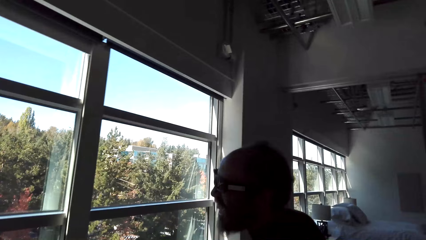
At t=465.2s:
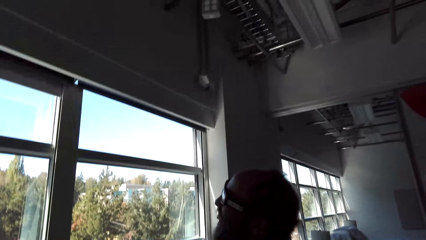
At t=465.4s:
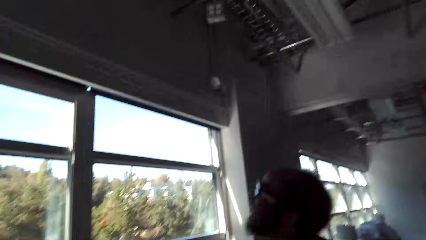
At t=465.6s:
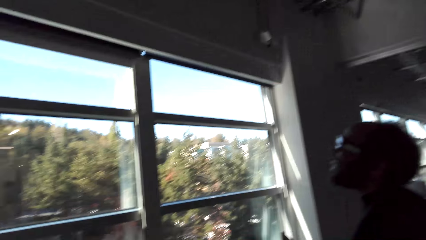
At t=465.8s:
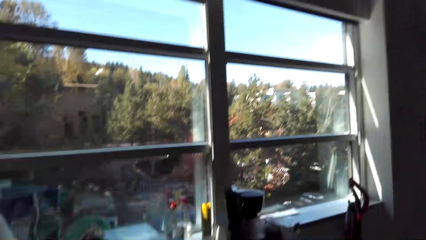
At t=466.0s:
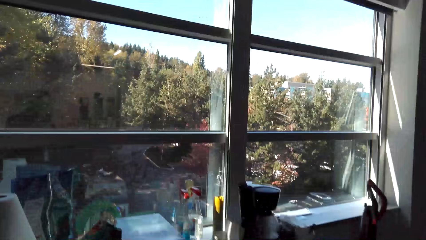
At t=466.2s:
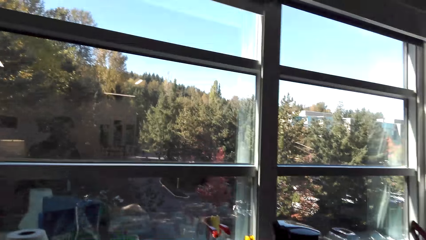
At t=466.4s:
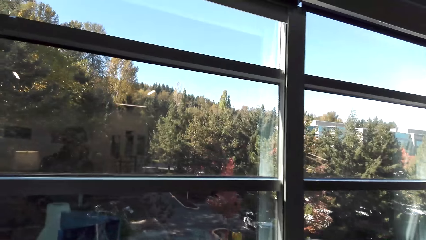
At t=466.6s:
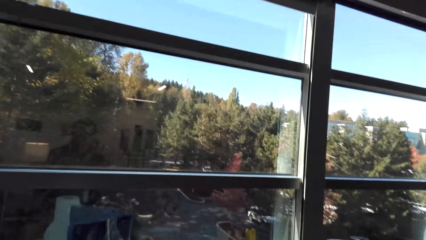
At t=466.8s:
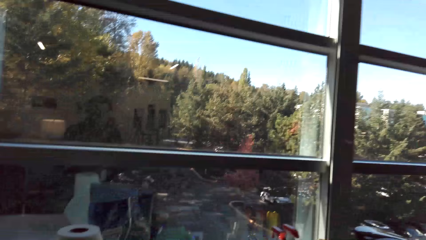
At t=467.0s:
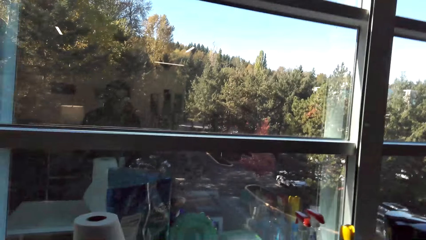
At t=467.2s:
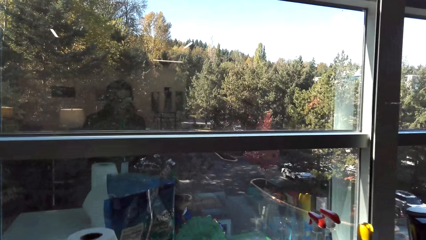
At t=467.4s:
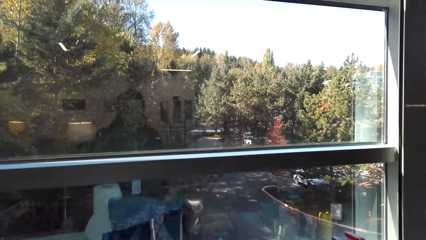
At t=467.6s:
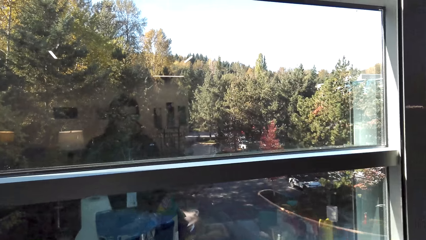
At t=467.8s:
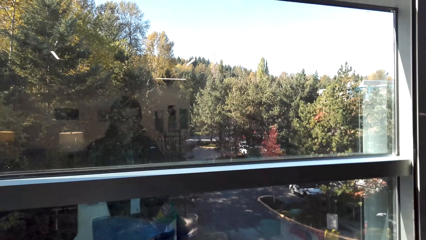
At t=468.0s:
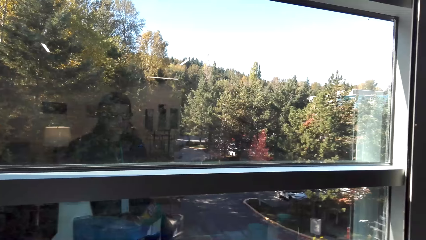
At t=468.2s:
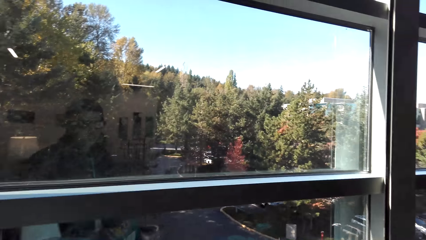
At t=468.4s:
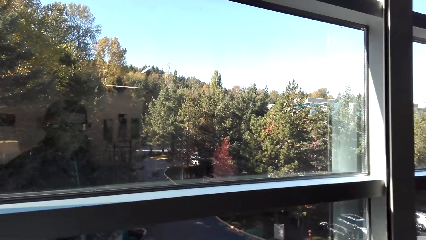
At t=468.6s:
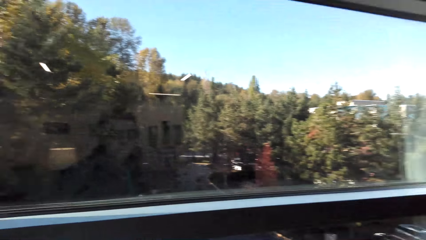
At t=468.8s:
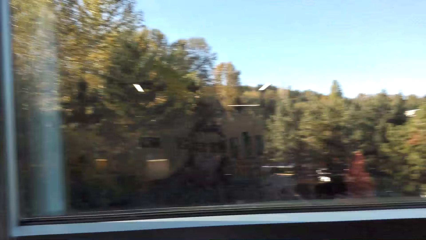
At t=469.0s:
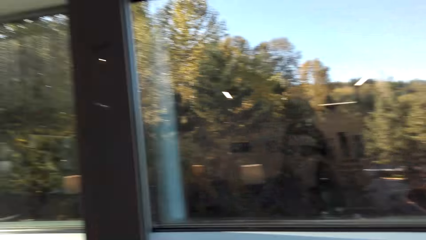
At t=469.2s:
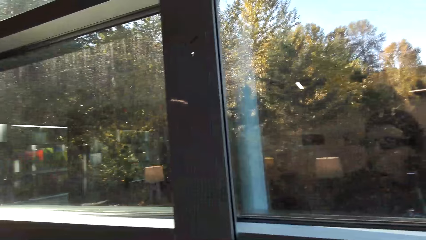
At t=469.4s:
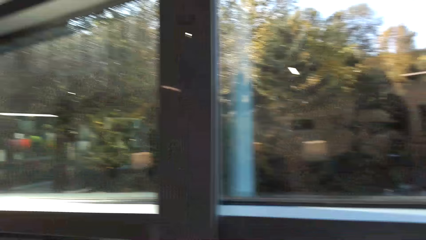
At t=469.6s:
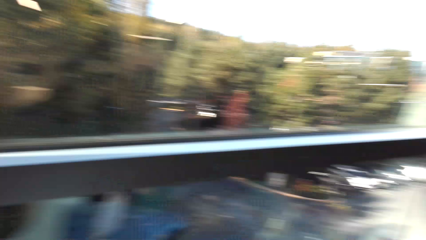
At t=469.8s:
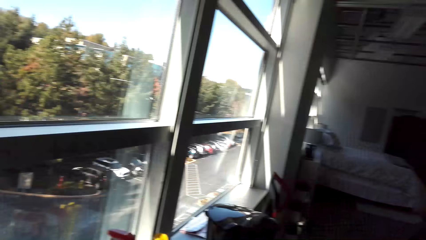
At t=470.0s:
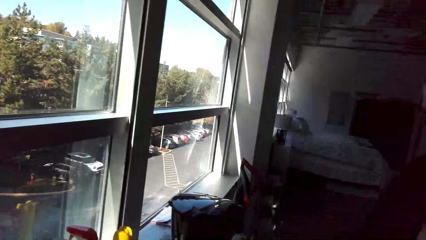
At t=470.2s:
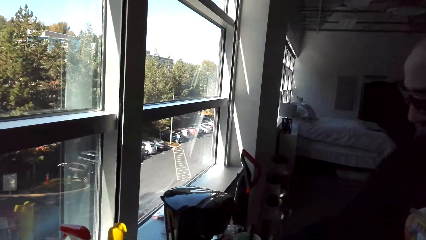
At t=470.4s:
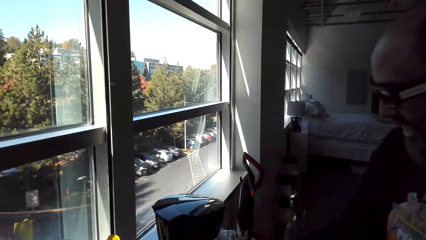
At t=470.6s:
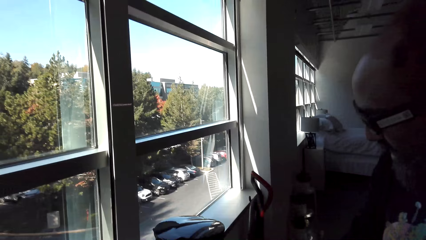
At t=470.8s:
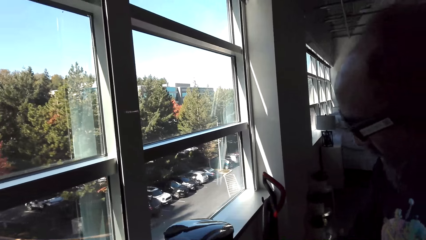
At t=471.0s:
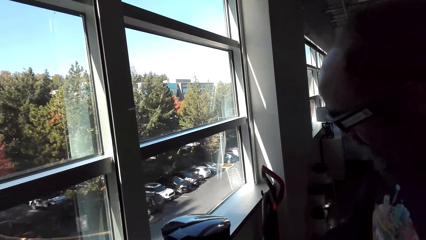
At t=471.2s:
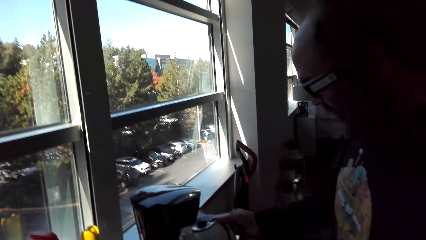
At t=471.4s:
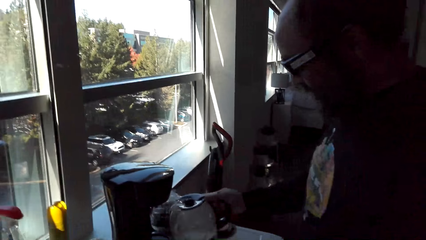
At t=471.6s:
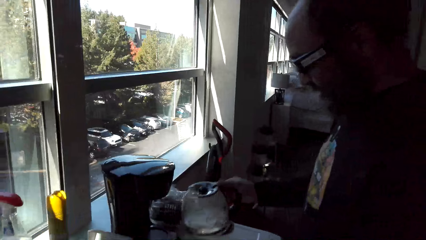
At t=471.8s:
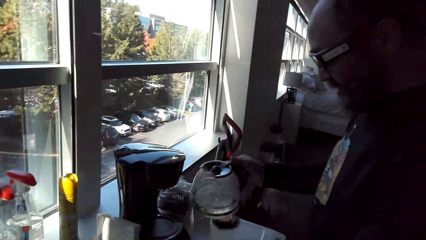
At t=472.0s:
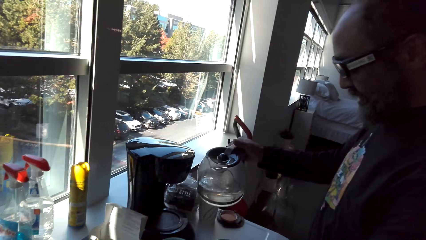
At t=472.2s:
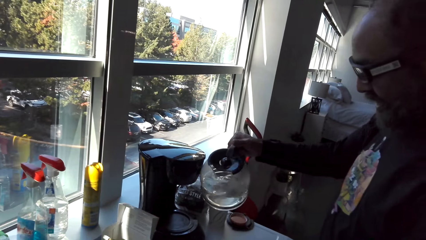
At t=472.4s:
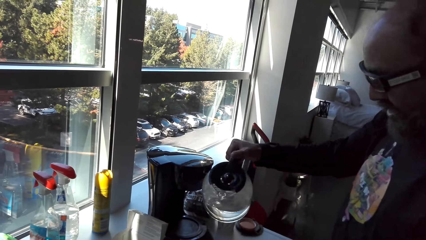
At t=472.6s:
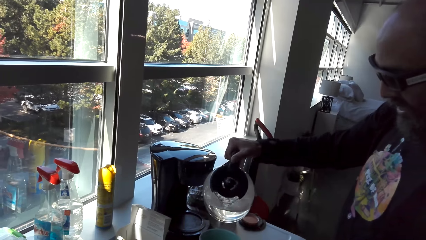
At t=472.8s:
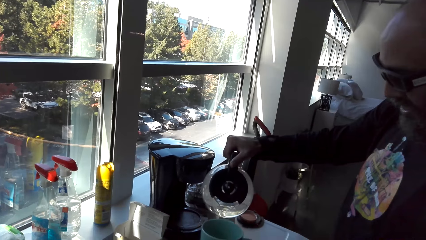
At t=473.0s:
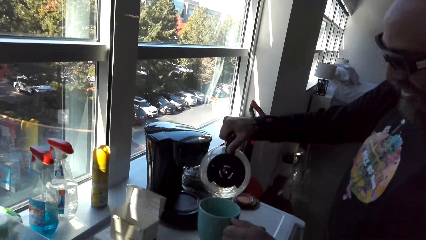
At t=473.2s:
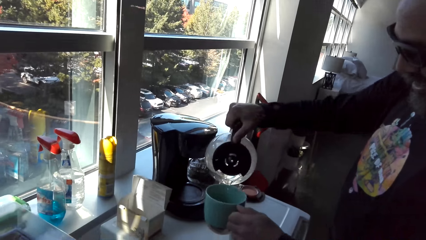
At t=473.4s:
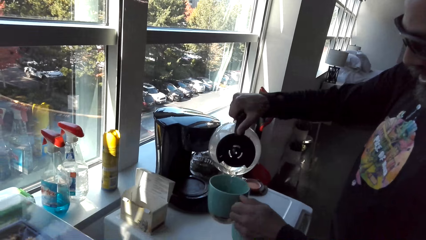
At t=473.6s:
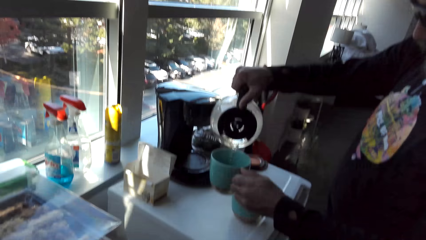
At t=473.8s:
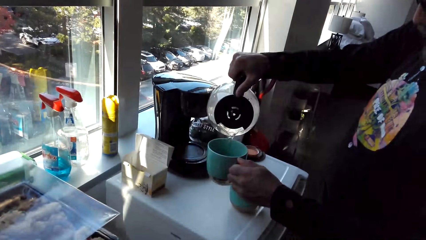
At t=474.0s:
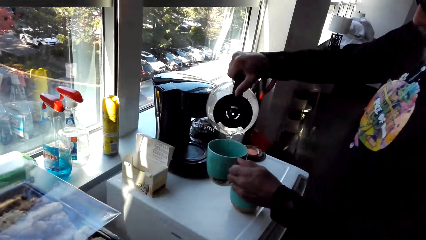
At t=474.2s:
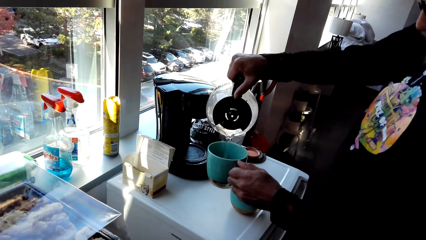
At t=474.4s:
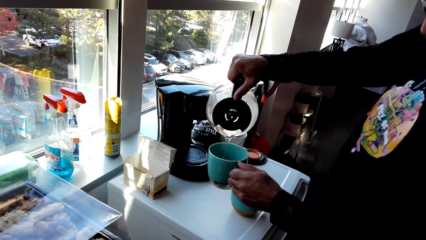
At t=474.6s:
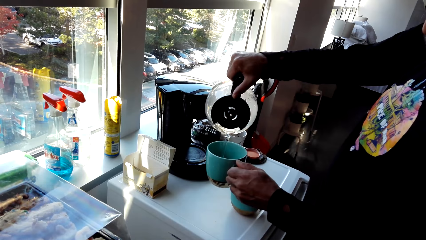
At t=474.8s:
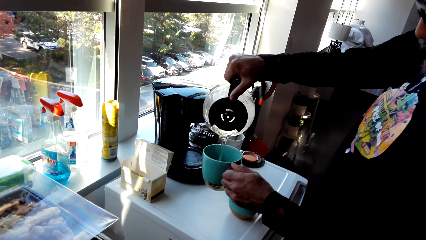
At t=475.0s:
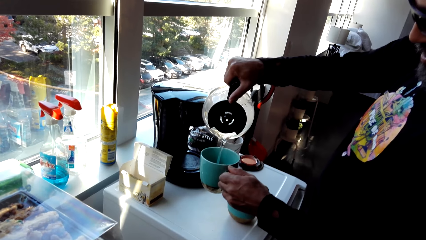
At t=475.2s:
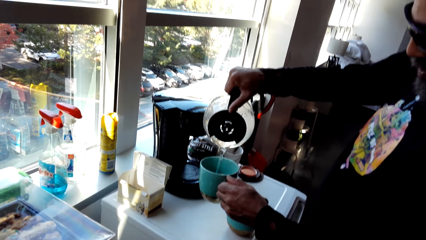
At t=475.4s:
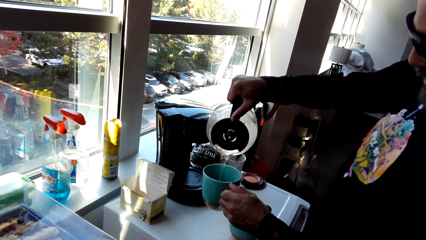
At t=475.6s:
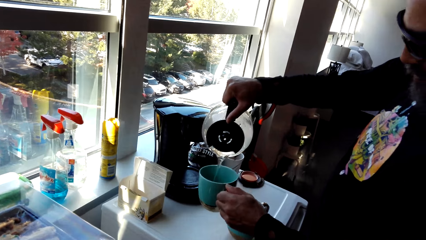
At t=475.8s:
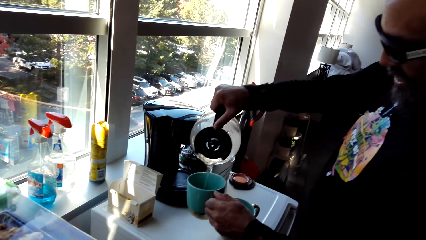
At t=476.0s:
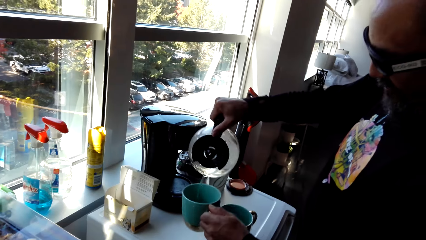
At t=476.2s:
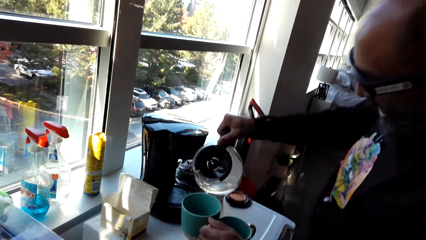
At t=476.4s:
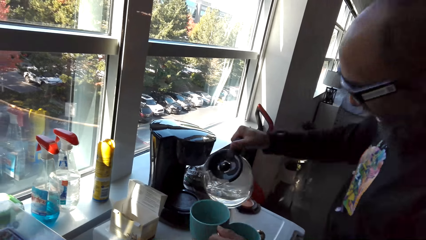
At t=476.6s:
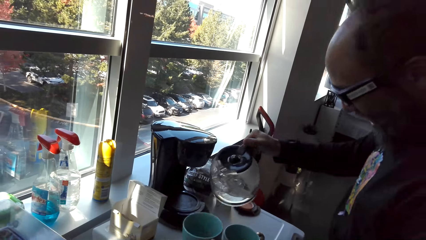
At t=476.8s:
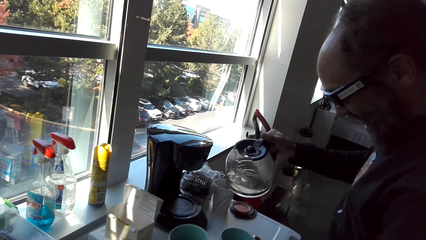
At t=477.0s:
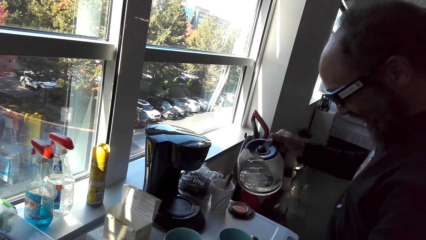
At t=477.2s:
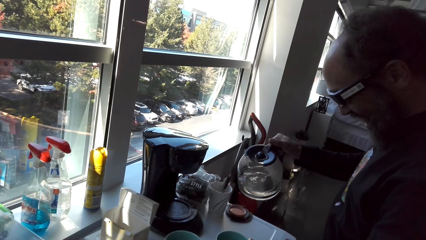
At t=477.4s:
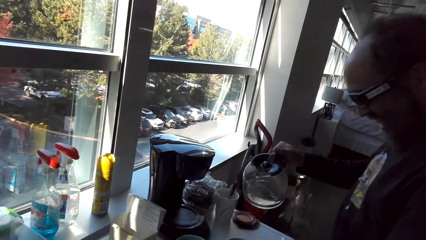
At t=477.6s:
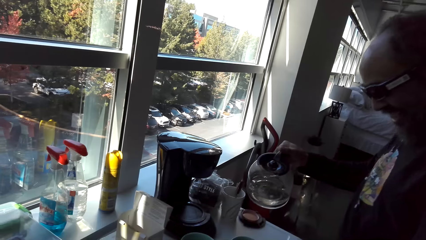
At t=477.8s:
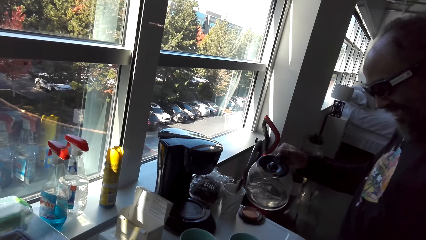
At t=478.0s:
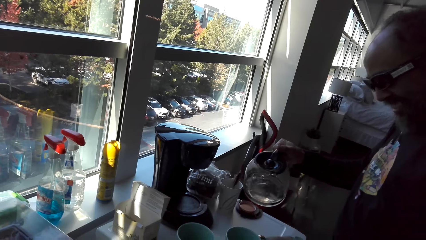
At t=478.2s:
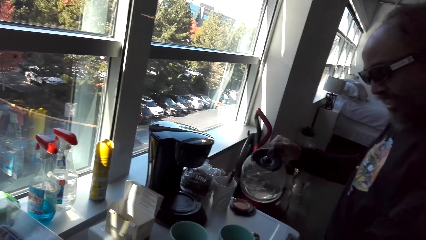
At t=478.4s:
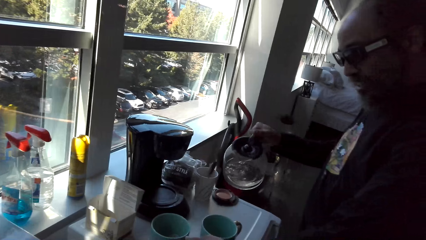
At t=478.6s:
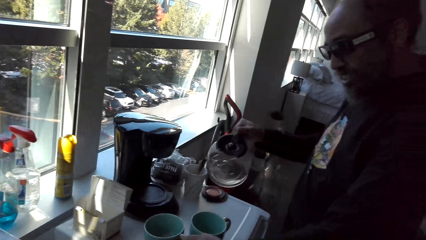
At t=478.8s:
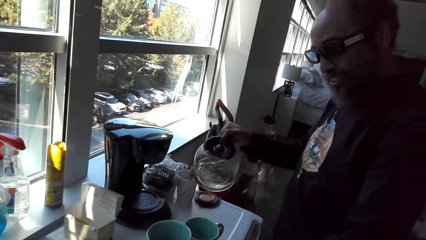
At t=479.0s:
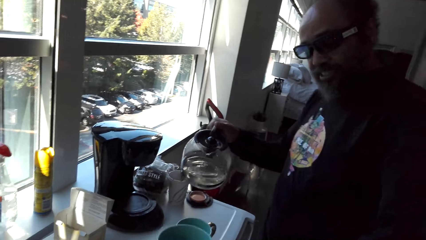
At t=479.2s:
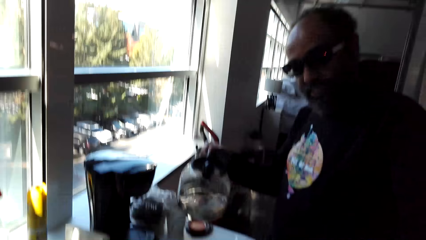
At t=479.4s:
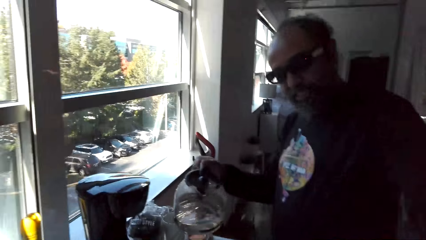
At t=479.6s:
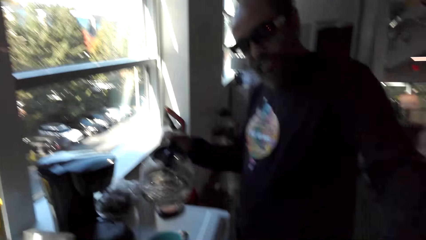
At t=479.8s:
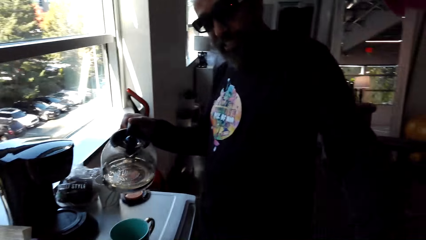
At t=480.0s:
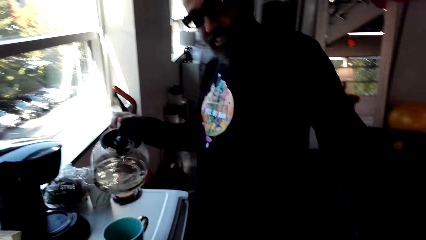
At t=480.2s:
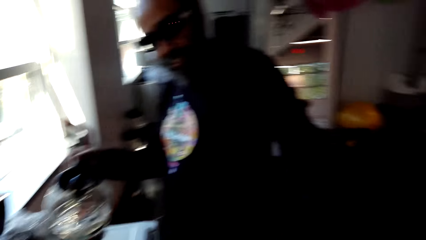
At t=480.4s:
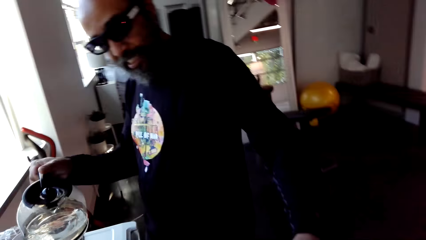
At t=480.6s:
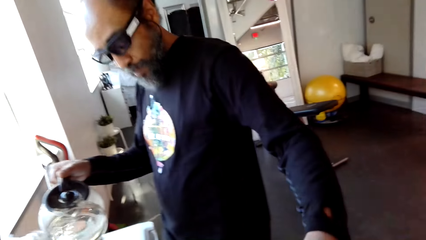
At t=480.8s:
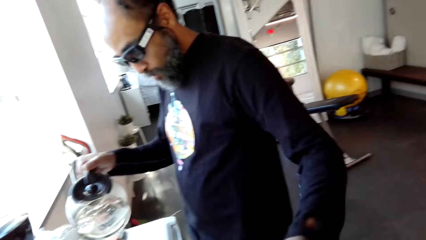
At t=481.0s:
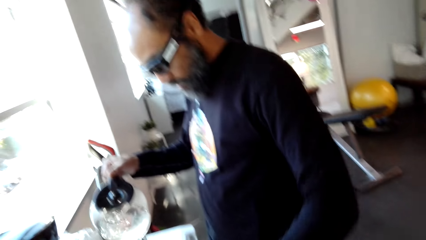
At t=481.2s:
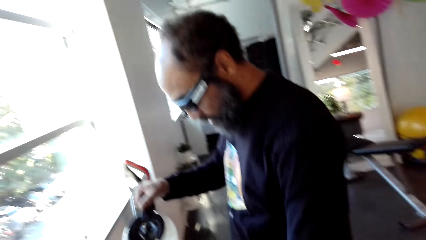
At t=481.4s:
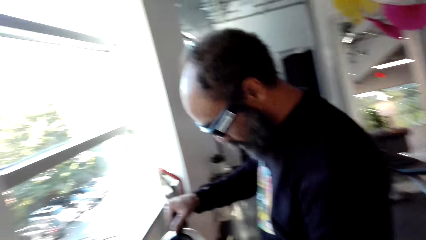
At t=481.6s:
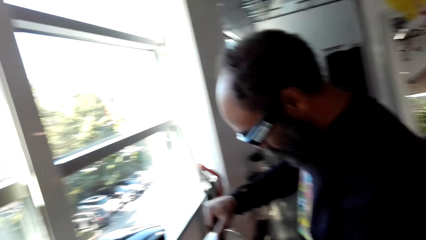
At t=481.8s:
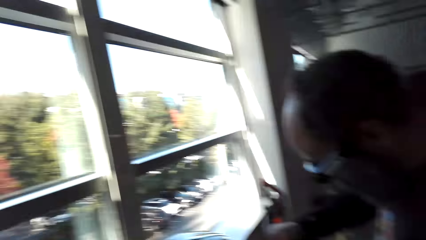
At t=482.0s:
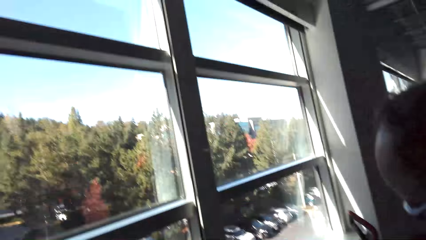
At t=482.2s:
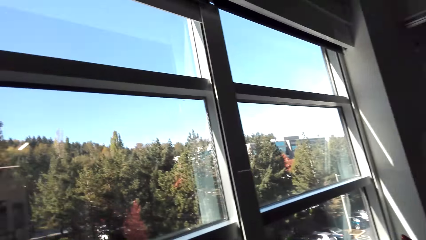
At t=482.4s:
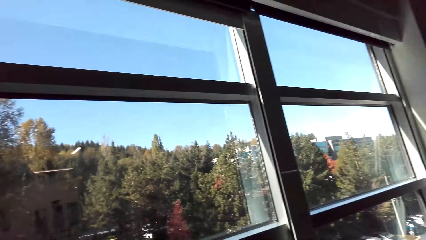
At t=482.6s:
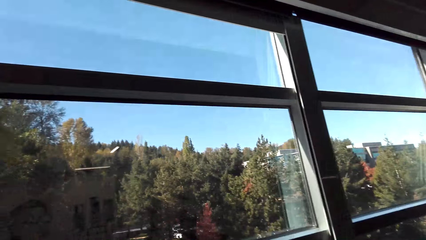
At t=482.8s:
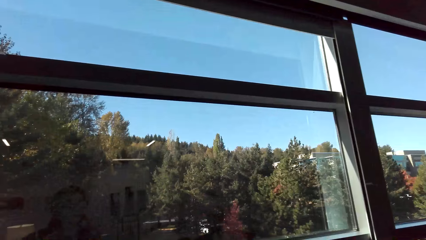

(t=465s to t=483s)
A man holds the jug. The man picks water from the coffee maker, holds the cup, and pours water into the tea cup. The man places the tea cup on the table. The camera wearer takes water from the man.
